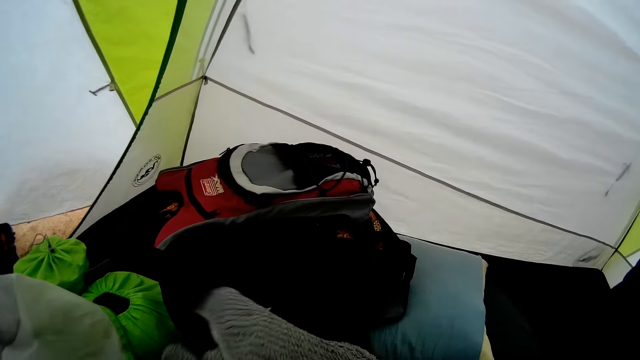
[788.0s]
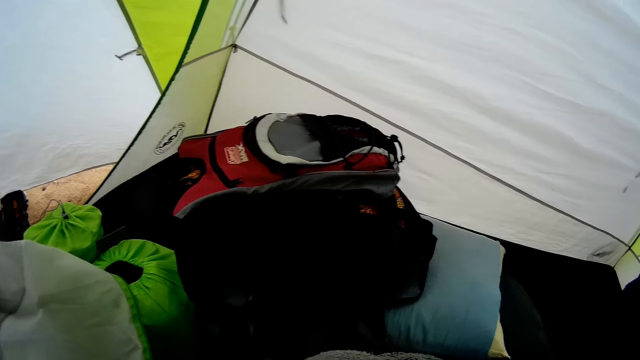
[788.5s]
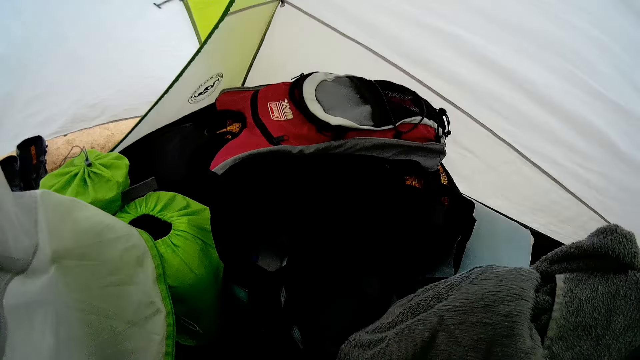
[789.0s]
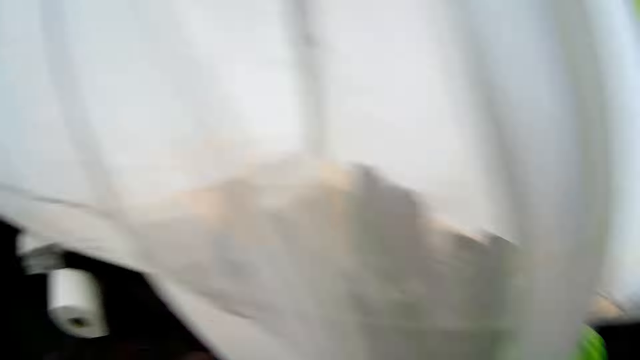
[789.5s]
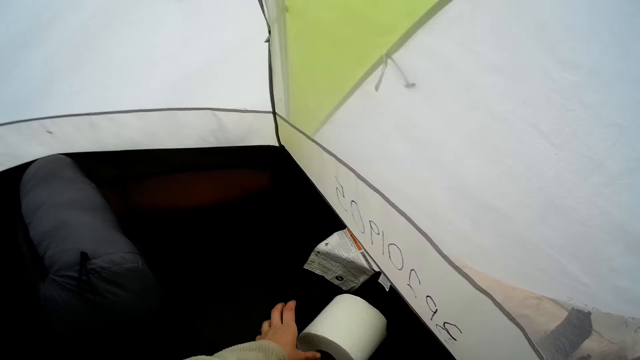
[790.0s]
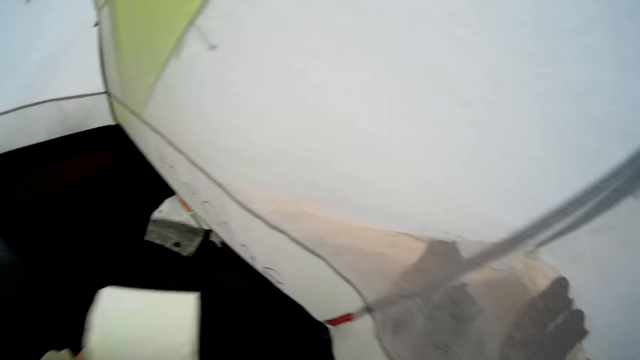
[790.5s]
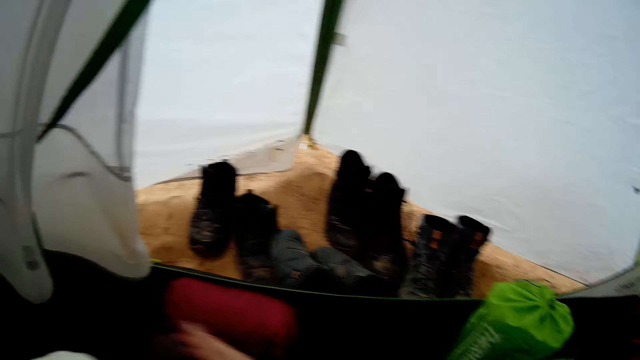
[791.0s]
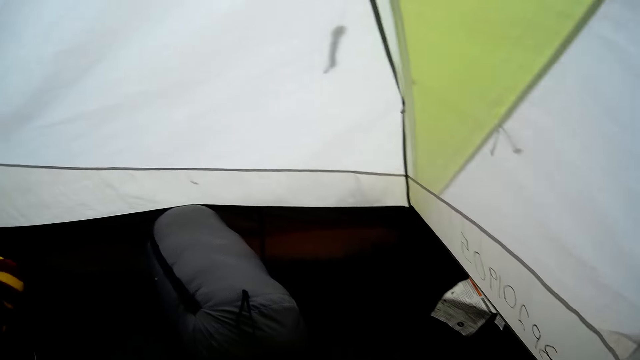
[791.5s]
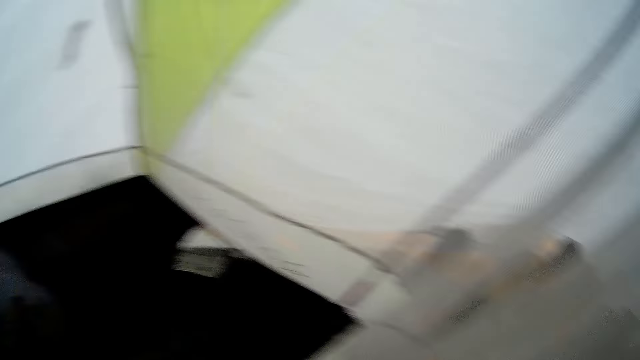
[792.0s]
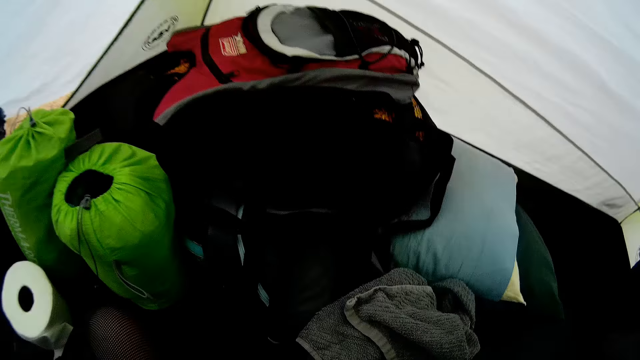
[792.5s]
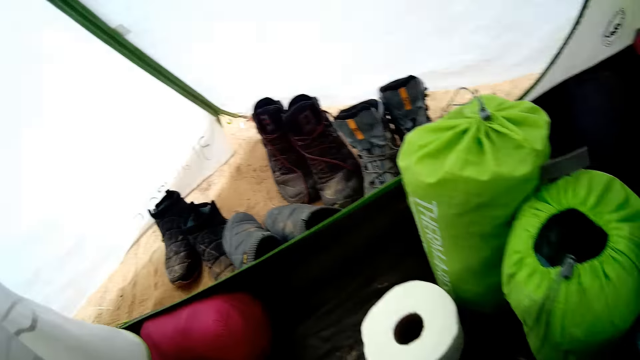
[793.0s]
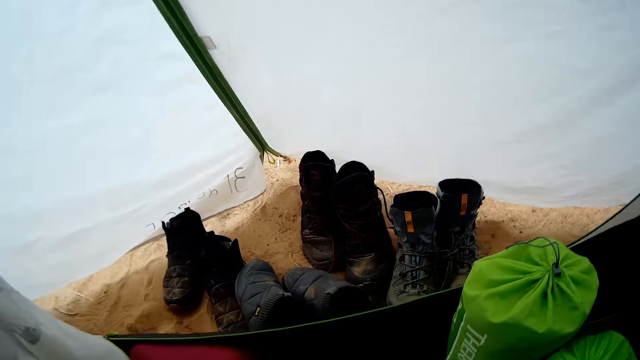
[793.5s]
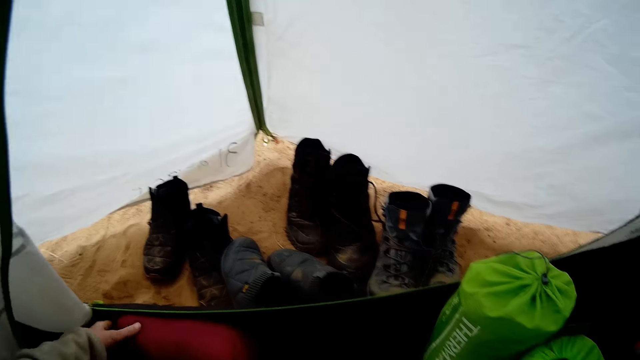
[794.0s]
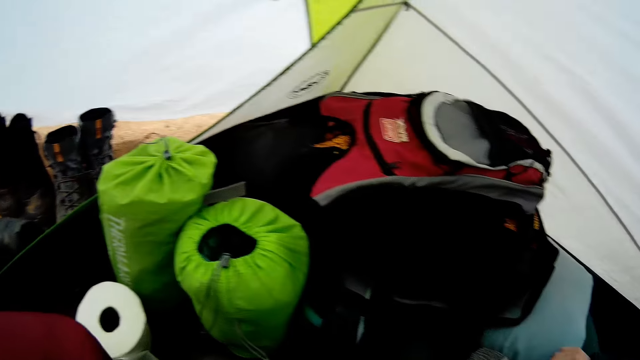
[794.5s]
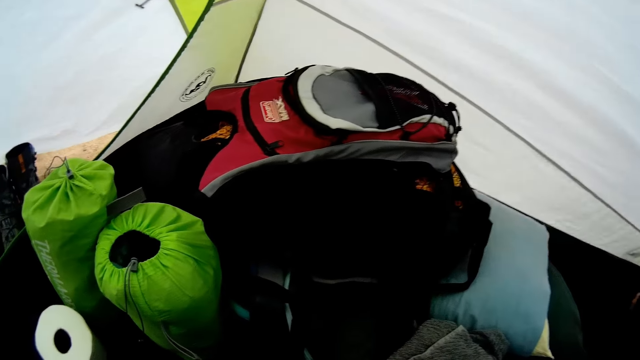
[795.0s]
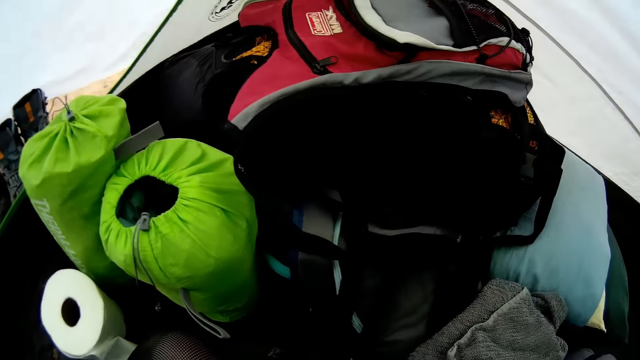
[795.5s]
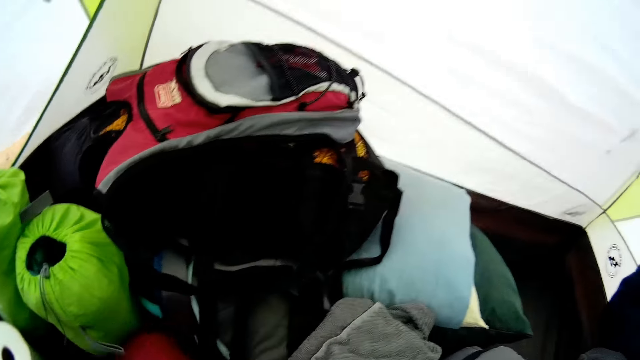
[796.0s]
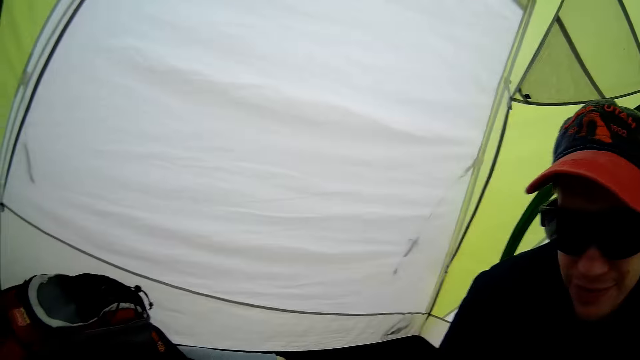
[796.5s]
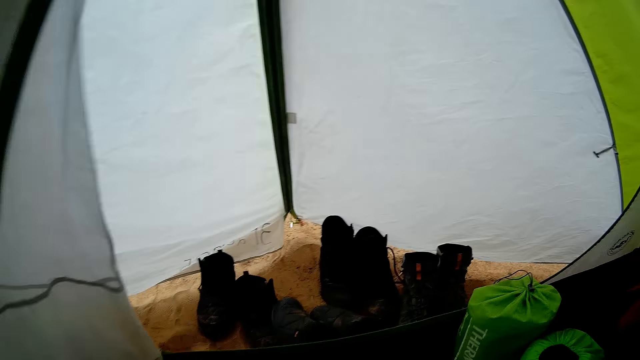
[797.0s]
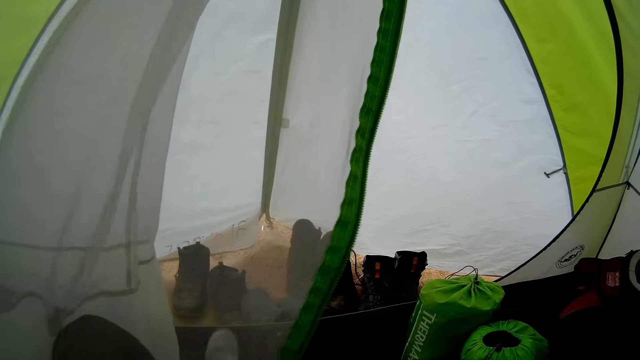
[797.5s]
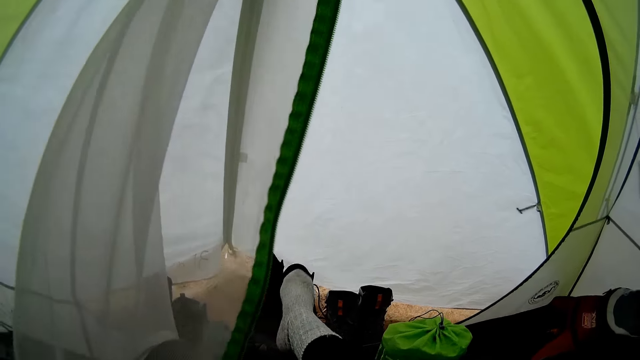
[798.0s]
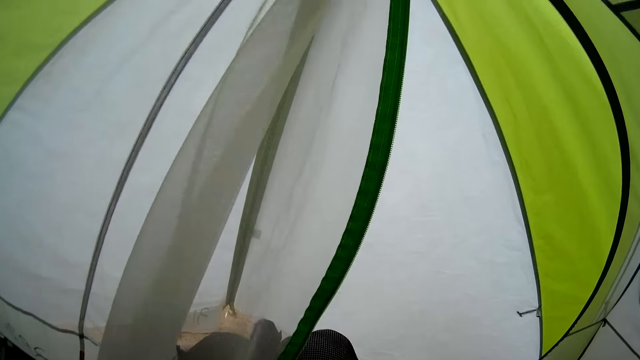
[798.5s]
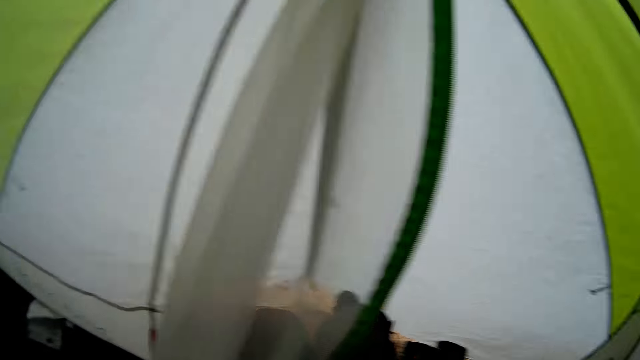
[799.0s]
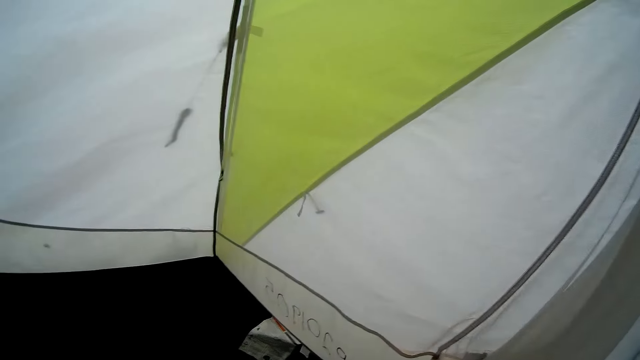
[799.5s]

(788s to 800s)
The camera wearer looks around. They put the towel down. They pick up a tissue paper. They look around. They hold a camp bag. They look around. They pick up a bag. They look around. They put something down. They look around. They lift a leg. They wear shoes. They look around.

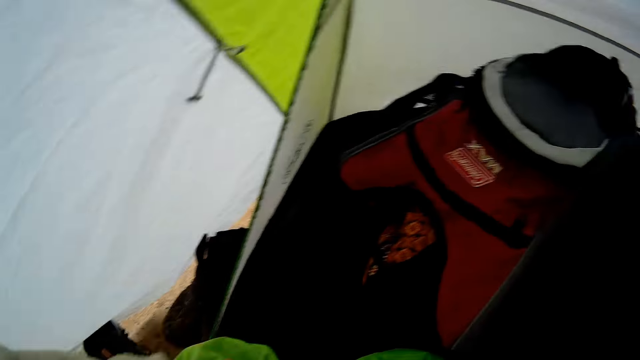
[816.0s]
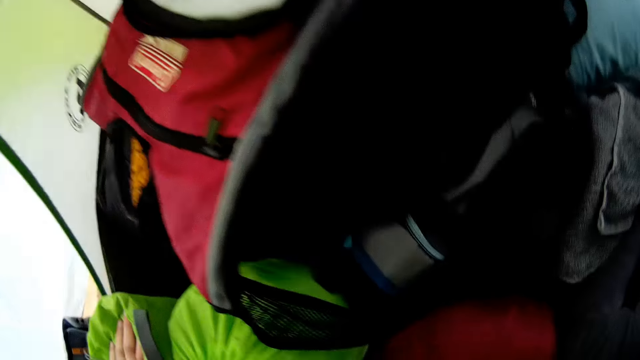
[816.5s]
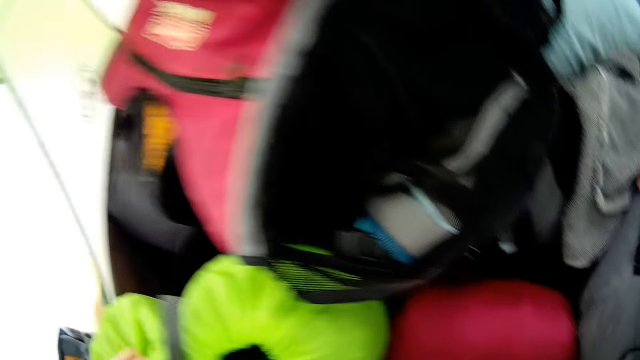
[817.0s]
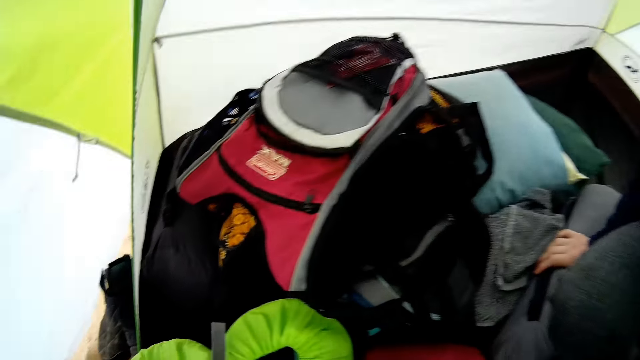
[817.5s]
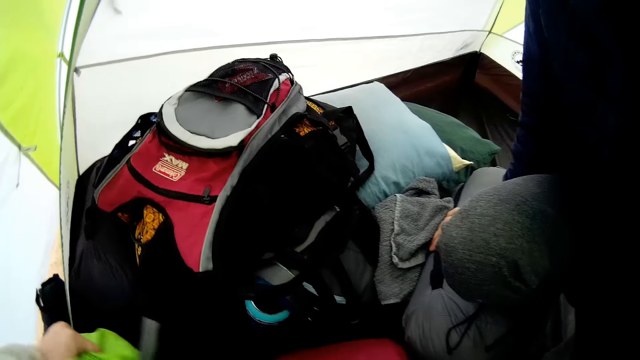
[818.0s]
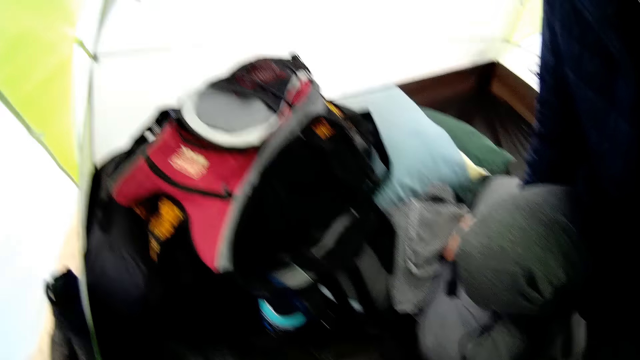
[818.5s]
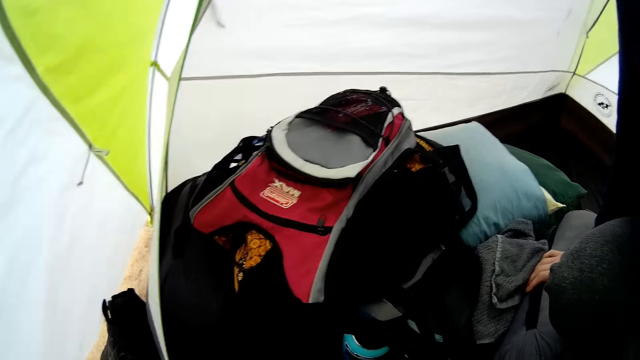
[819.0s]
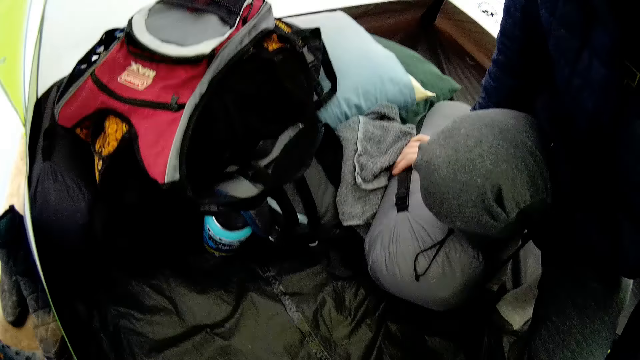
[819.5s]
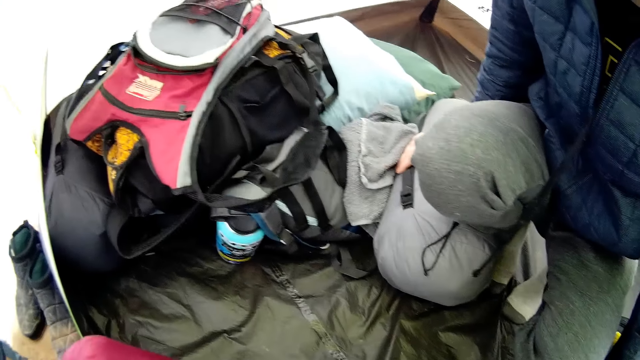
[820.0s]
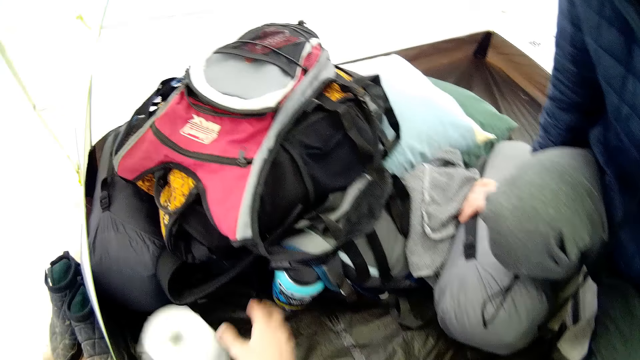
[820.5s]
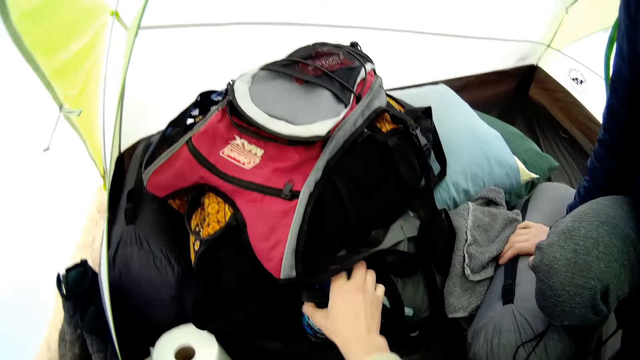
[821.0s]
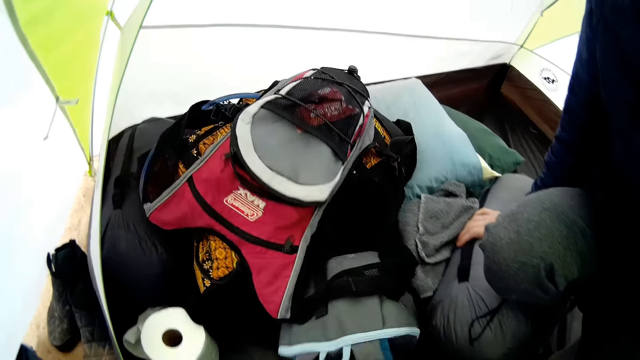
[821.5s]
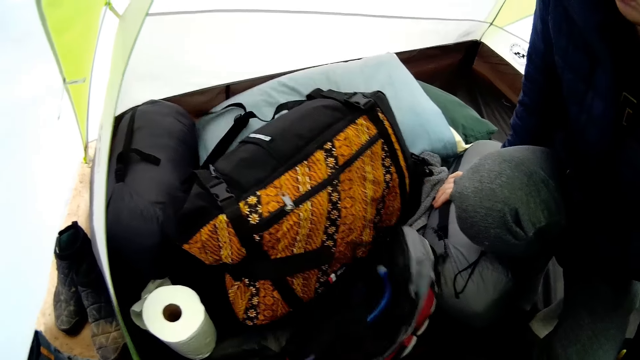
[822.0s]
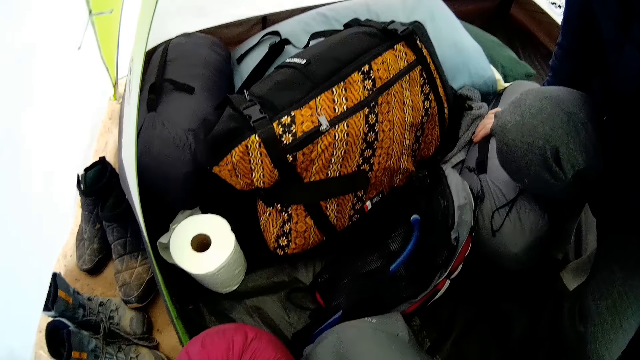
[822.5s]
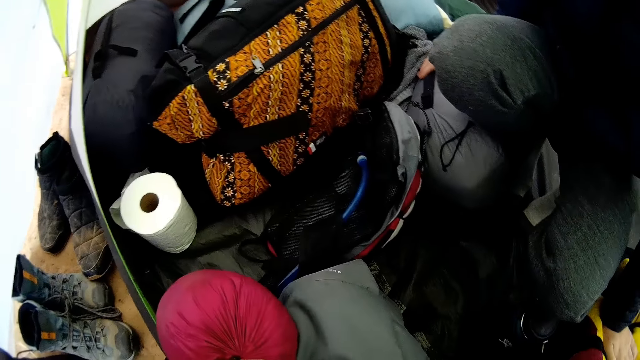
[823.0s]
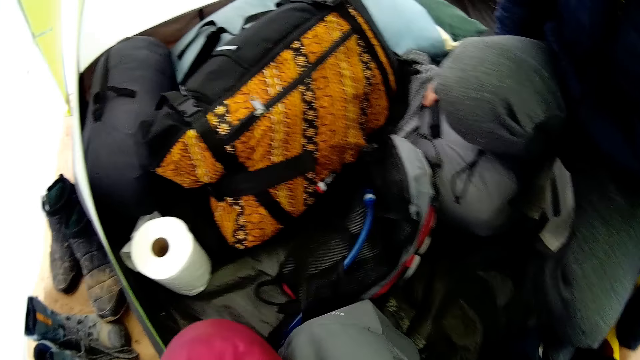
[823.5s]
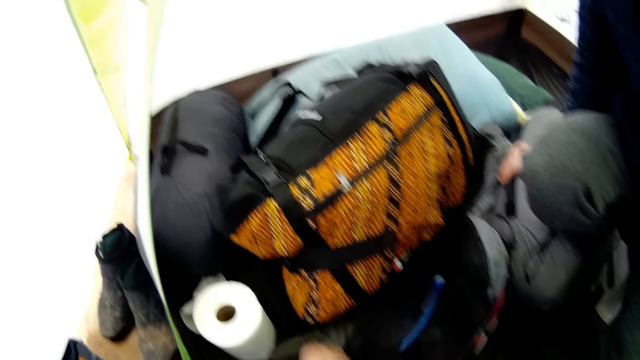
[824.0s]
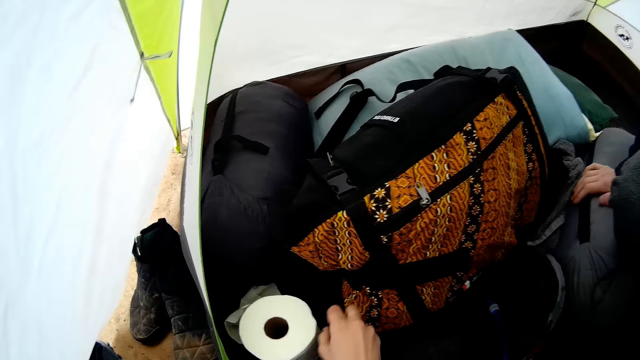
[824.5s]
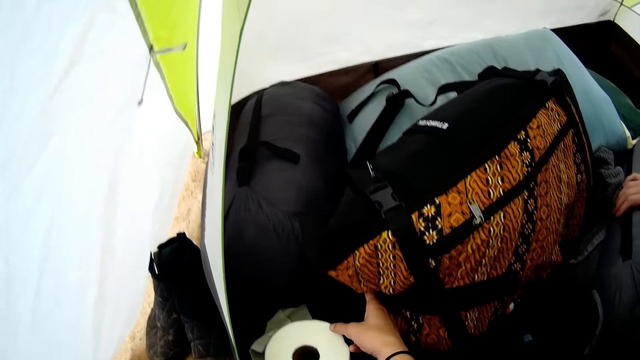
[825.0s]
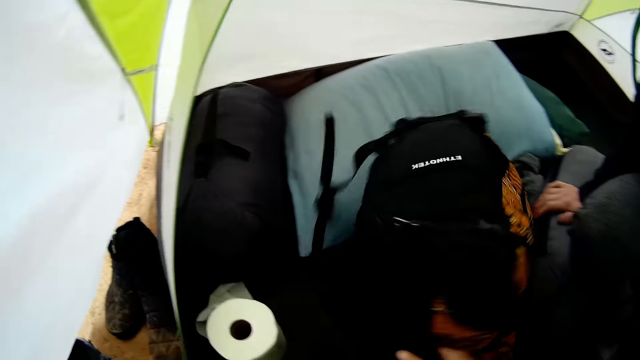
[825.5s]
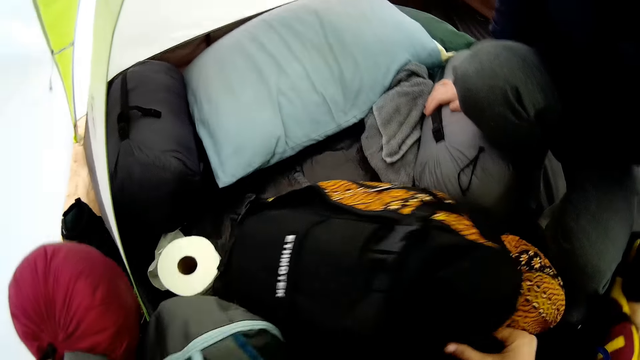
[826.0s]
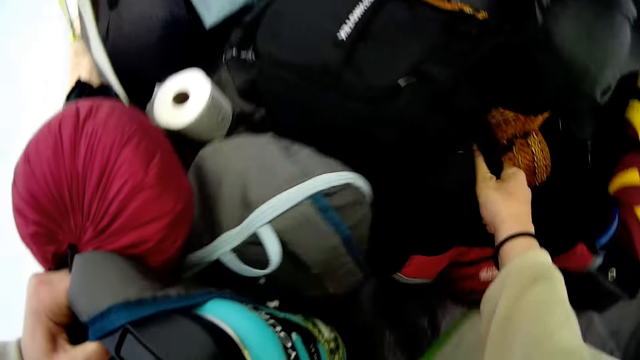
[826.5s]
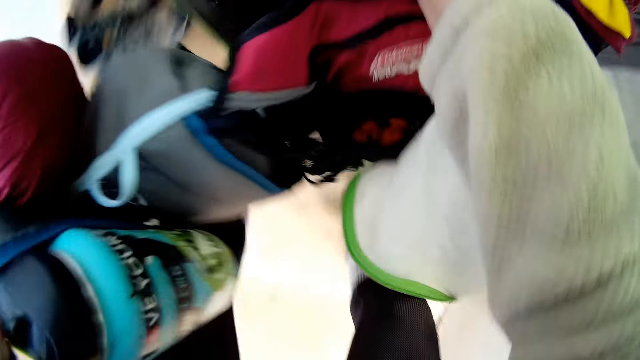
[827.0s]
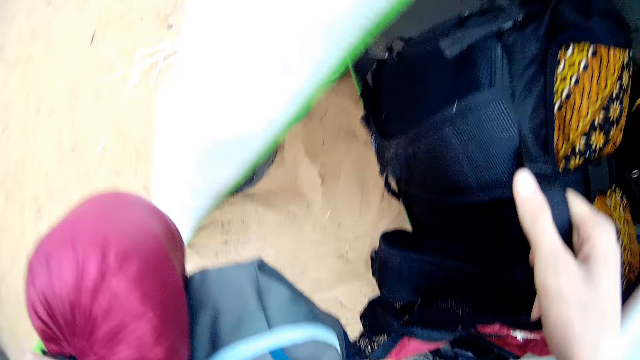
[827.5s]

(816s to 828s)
The camera wearer looks around. They pick up some bags. They pick up a water bottle. They pick up the bags.
